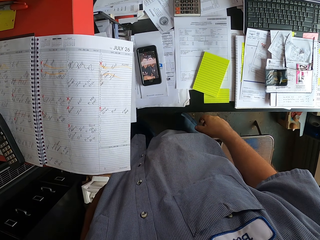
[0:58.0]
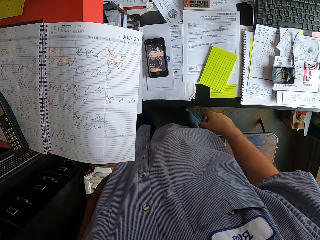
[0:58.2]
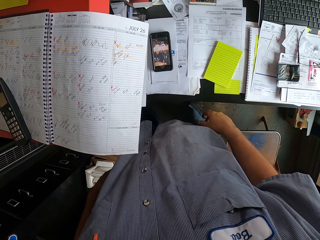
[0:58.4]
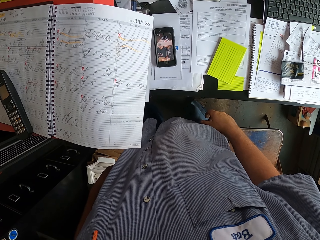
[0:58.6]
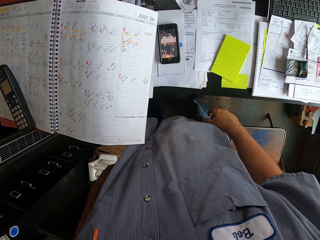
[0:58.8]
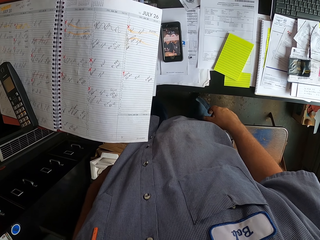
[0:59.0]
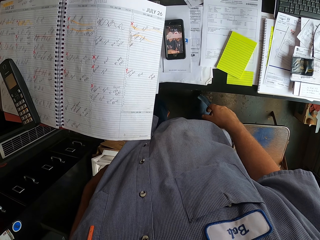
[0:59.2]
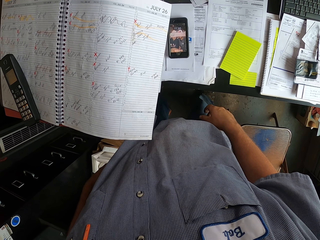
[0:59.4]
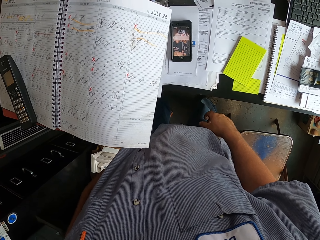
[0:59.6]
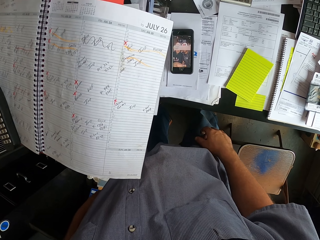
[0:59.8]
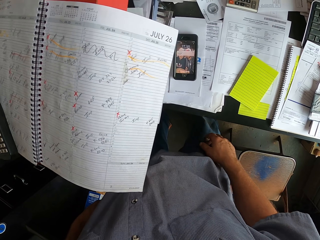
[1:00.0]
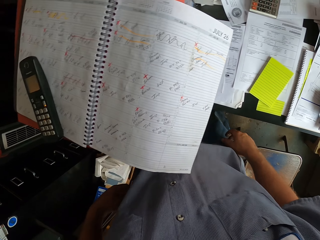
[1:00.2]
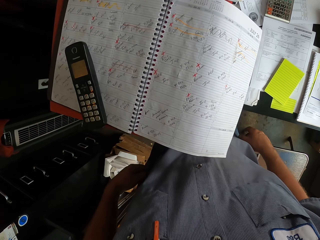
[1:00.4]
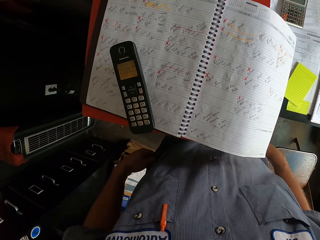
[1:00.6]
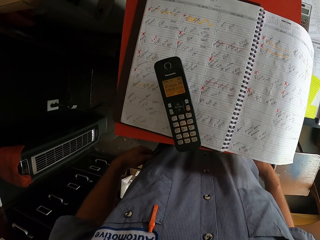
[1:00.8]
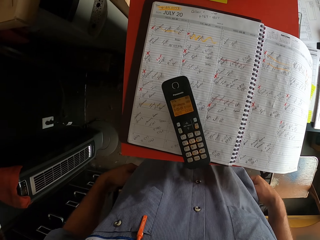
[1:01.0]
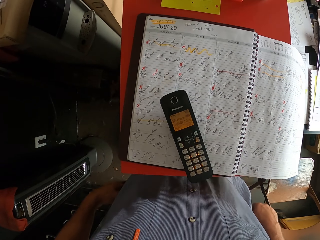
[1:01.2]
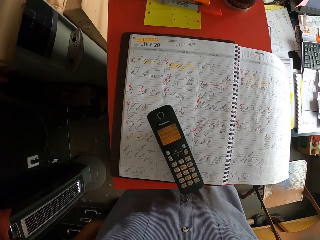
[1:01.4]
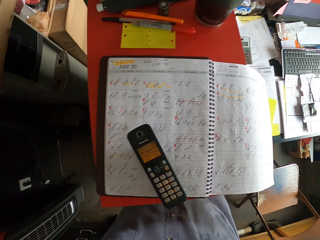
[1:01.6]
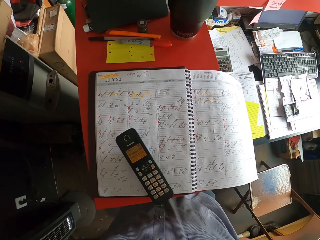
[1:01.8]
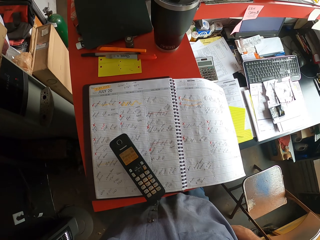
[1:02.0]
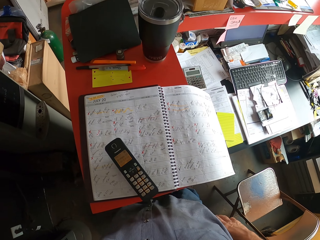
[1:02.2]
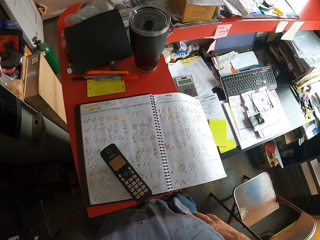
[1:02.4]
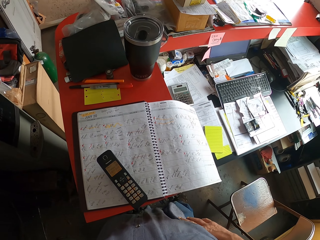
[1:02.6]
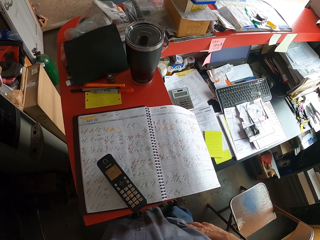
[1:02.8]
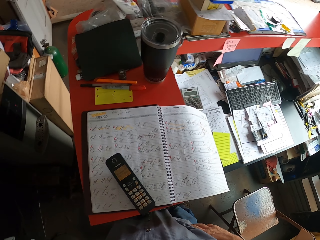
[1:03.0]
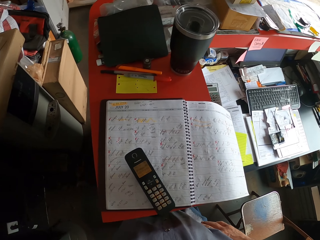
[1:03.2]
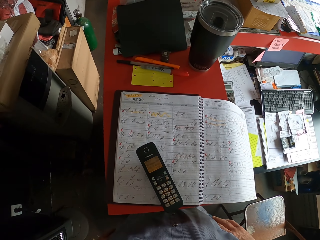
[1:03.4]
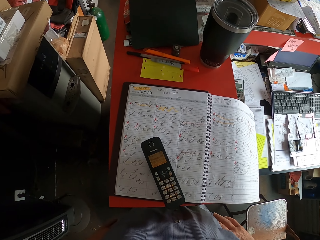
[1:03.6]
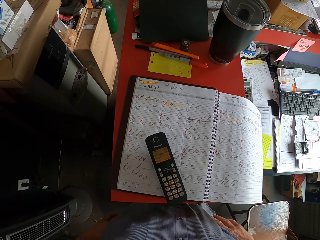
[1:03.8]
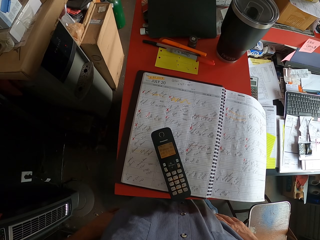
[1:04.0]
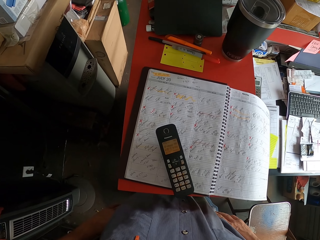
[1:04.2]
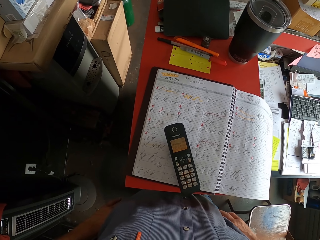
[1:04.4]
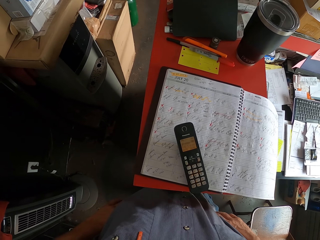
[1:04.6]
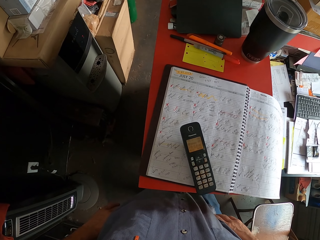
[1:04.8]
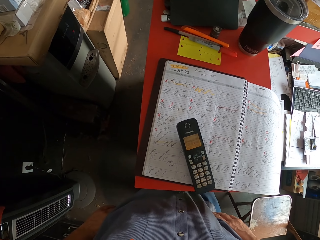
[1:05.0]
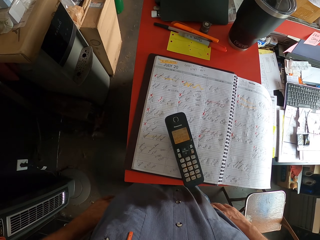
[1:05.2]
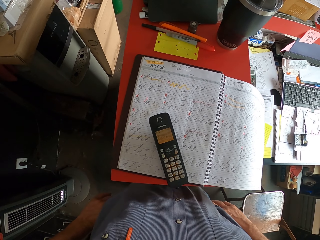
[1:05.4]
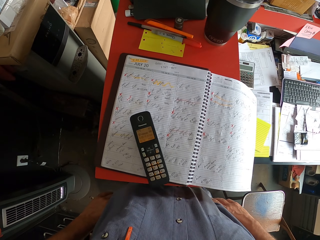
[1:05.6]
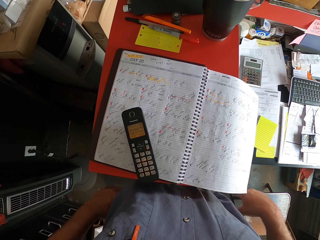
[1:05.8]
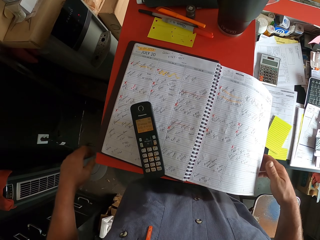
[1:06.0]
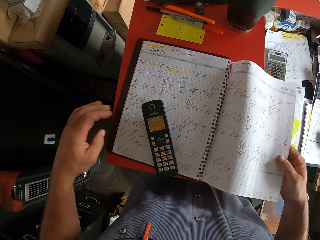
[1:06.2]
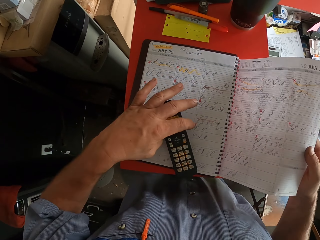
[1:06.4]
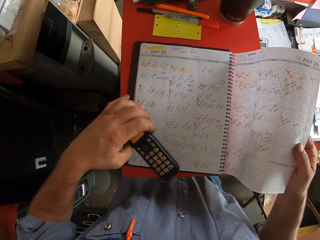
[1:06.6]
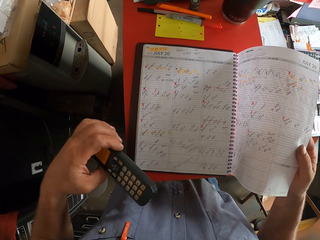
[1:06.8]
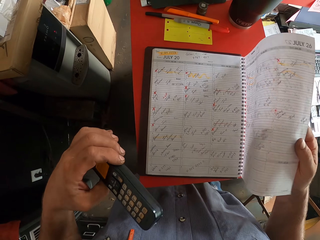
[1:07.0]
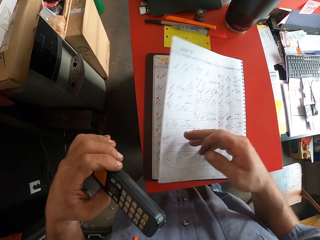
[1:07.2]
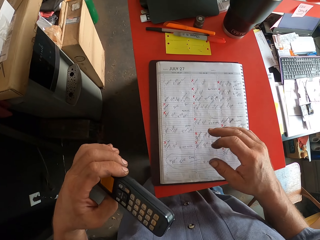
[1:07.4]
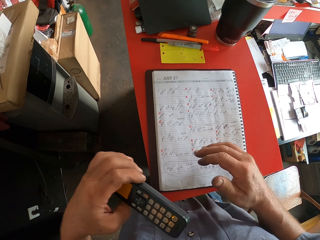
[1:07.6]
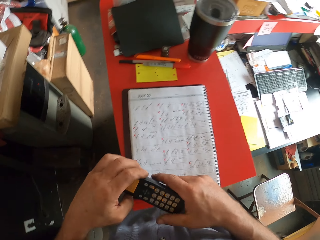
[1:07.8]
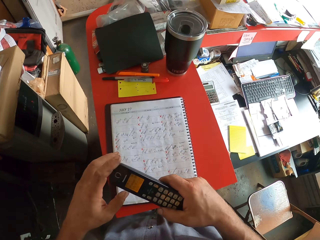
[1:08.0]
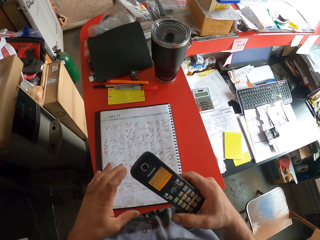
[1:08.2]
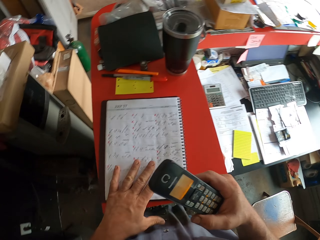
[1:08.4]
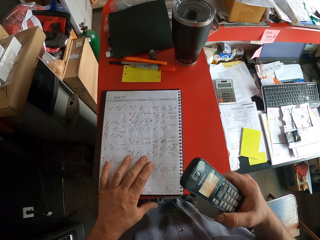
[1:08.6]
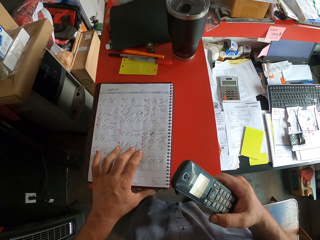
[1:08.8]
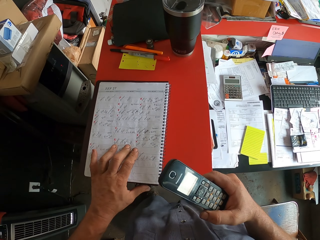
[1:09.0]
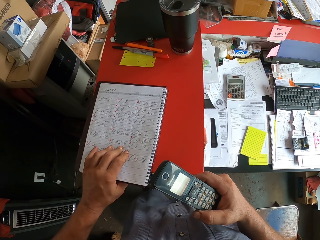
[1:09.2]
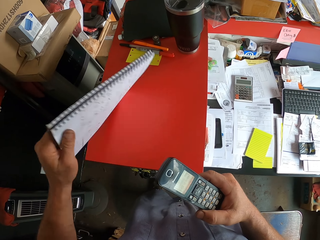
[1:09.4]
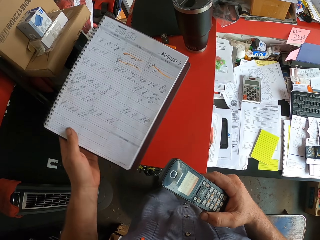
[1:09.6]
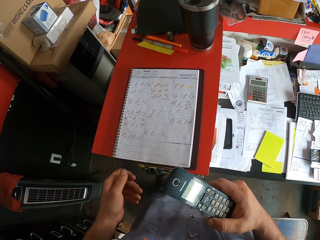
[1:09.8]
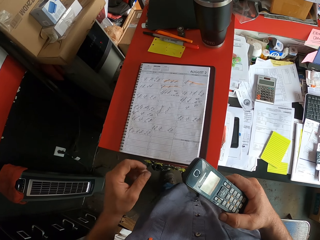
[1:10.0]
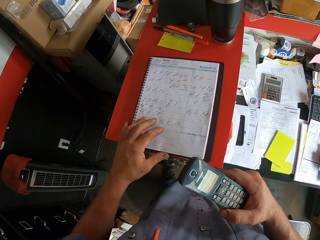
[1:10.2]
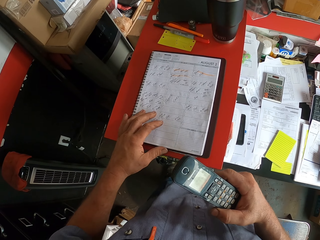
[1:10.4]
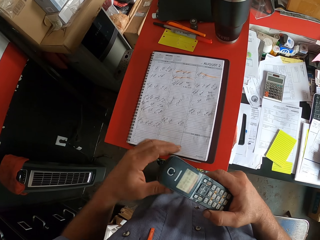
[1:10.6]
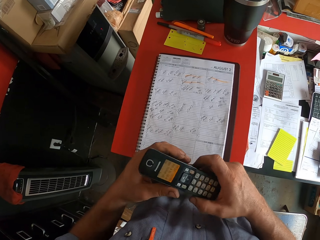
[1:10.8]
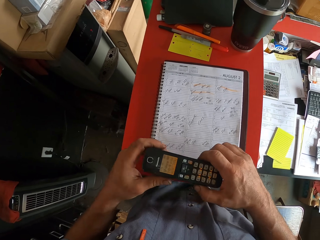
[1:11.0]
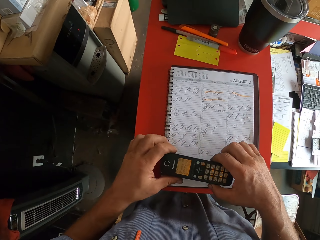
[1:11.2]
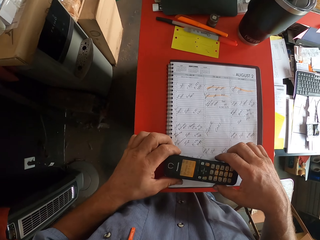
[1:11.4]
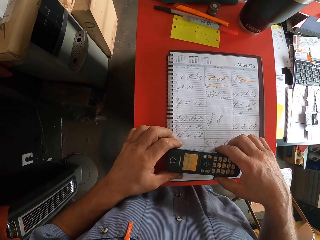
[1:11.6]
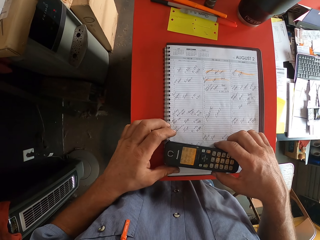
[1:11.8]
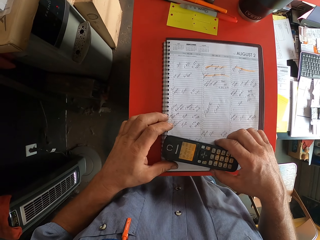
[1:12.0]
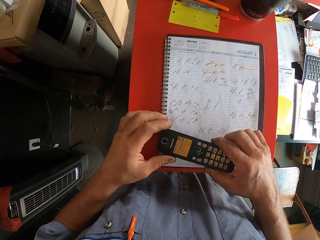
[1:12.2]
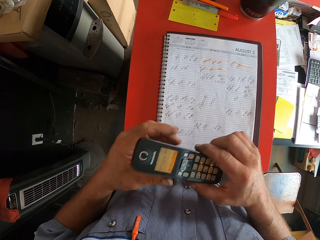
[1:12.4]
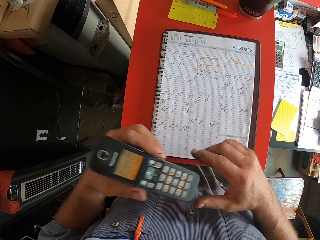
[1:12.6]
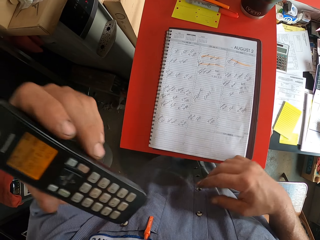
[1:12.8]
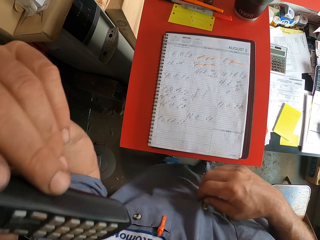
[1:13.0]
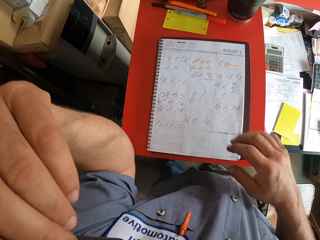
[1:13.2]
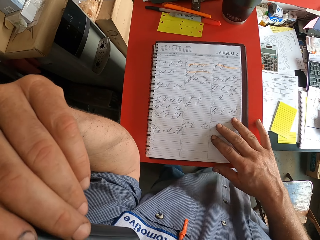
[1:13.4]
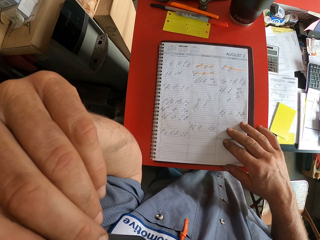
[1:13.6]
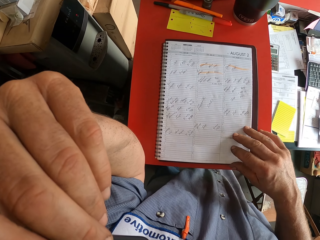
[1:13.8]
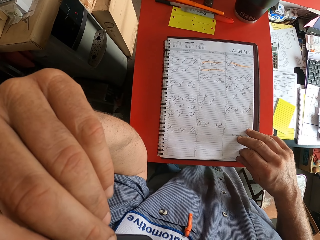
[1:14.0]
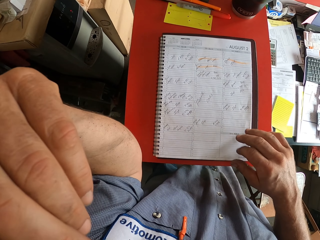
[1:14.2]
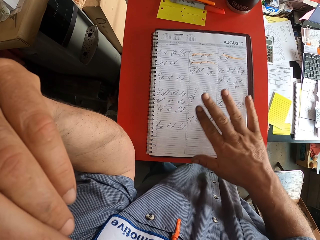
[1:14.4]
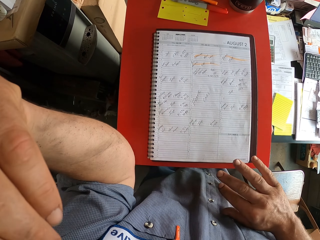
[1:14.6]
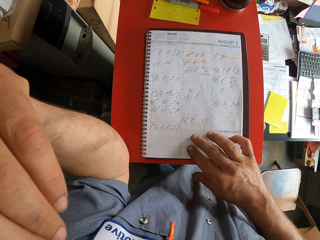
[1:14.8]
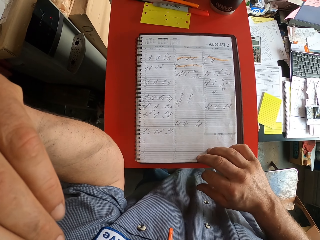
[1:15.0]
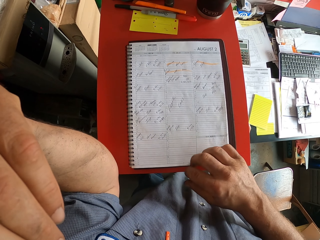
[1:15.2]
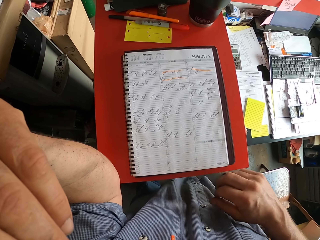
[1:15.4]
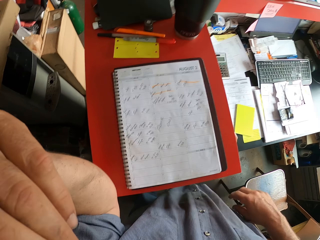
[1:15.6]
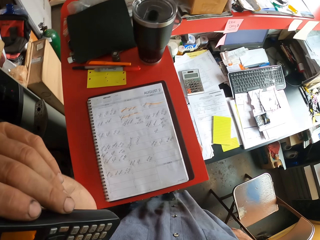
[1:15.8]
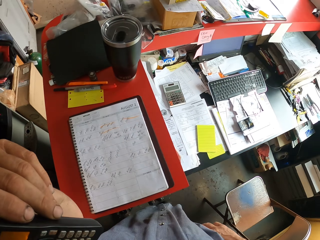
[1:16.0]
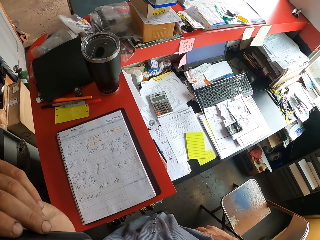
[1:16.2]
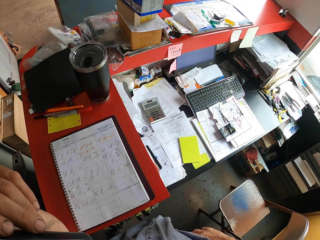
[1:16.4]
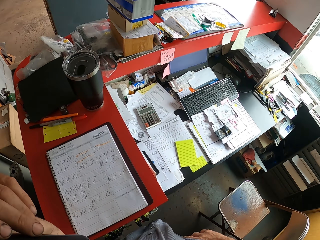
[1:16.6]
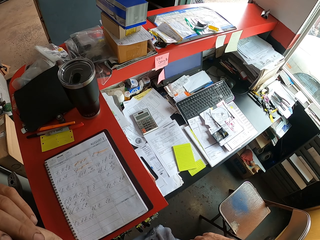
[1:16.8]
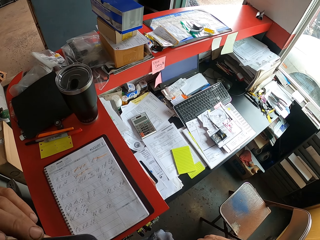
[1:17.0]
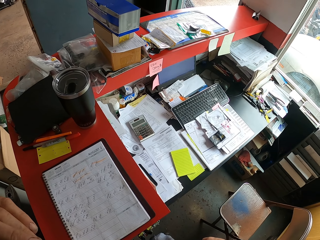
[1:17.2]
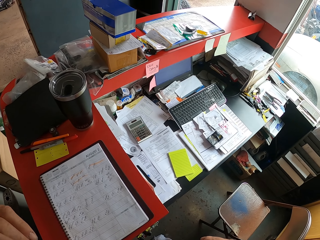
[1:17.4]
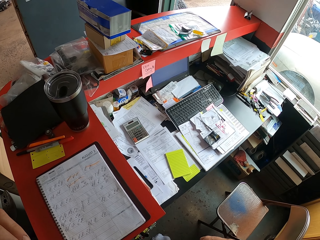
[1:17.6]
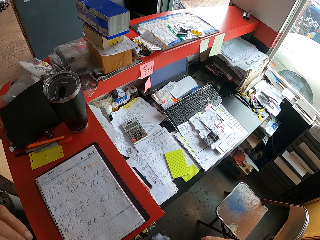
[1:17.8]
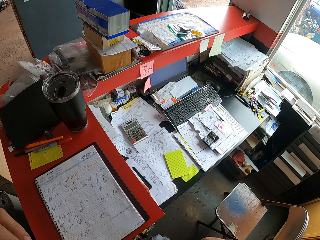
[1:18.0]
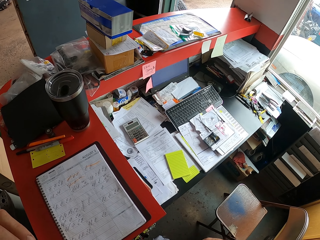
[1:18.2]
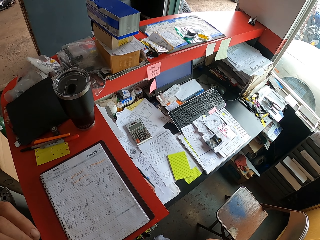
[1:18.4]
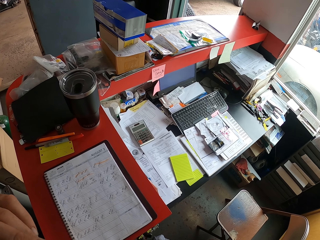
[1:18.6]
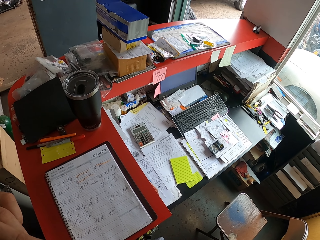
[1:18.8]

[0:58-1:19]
The camera wearer looks at a cellphone. He puts hands on the waist. He looks at the phone. He closes the journal's page. He picks up the phone. He turns a page. He passes the phone to the right hand. He turns the journal. He puts the phone on the journal. He picks up the phone. He pulls his shirt. He puts his phone on the ears. He rubs a finger on the journal.
